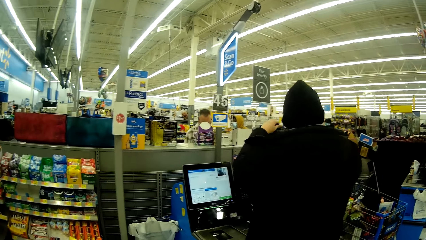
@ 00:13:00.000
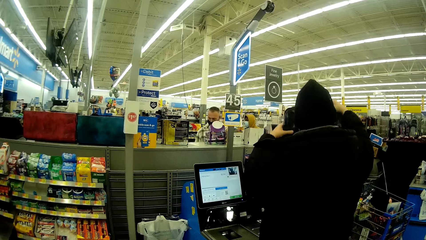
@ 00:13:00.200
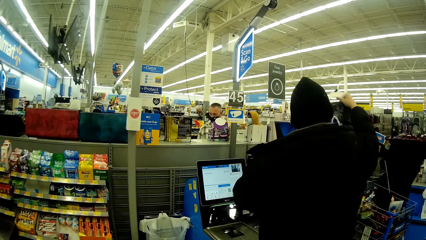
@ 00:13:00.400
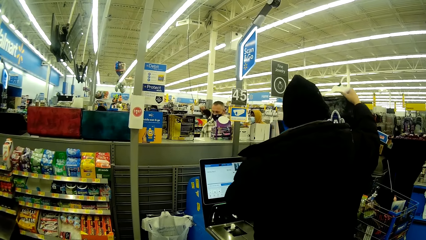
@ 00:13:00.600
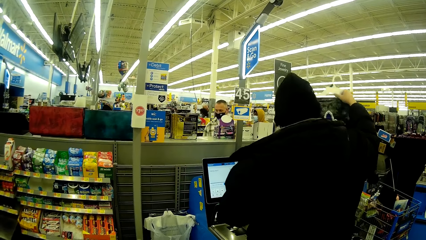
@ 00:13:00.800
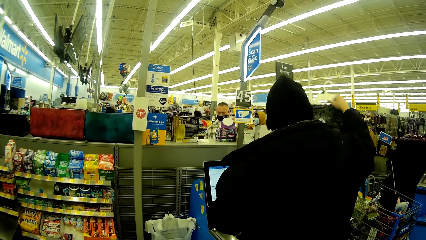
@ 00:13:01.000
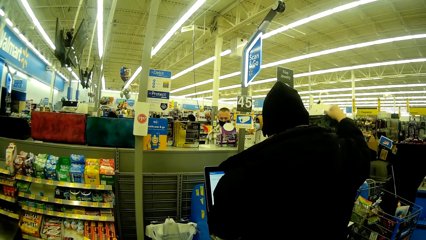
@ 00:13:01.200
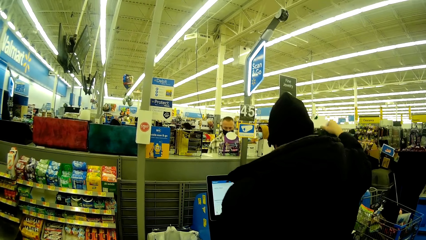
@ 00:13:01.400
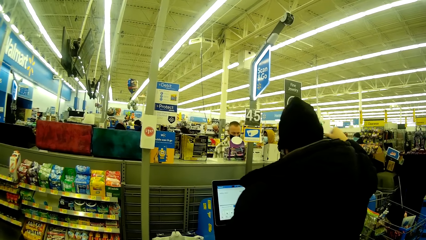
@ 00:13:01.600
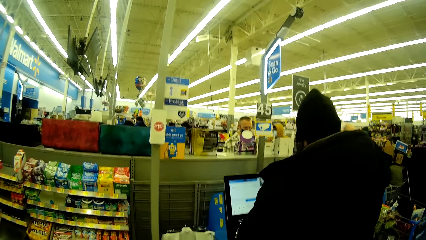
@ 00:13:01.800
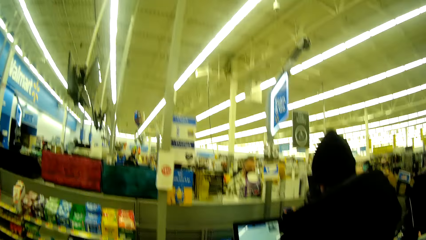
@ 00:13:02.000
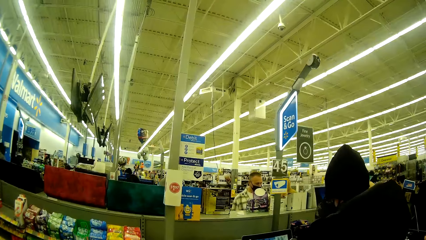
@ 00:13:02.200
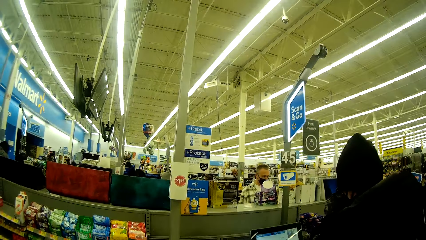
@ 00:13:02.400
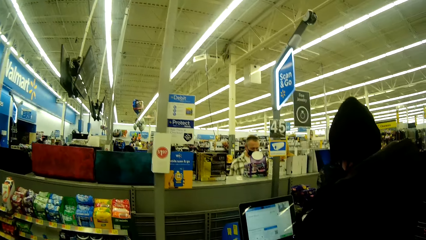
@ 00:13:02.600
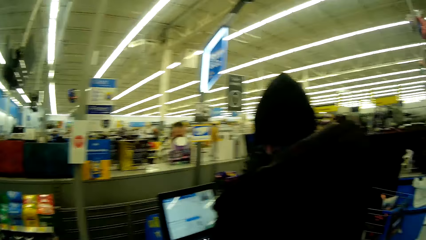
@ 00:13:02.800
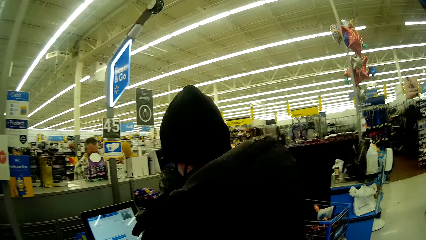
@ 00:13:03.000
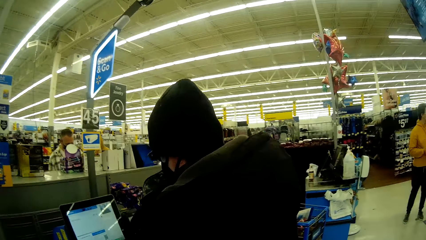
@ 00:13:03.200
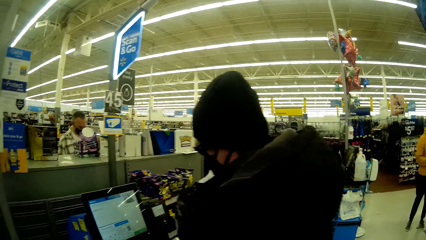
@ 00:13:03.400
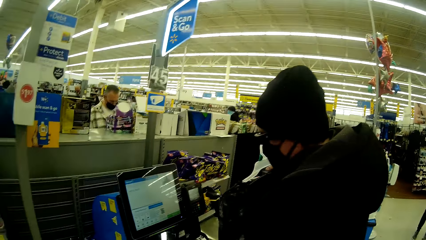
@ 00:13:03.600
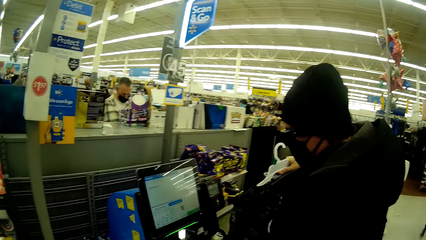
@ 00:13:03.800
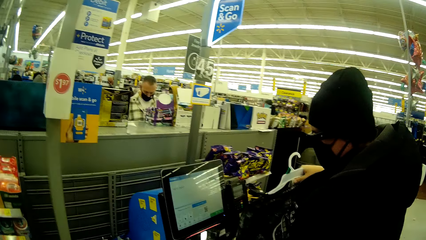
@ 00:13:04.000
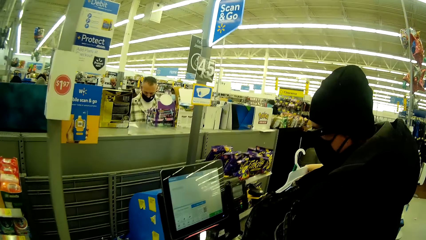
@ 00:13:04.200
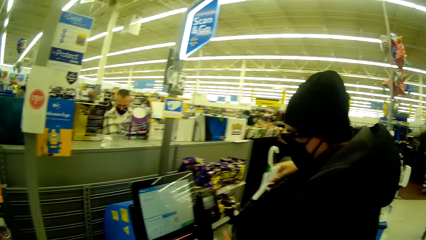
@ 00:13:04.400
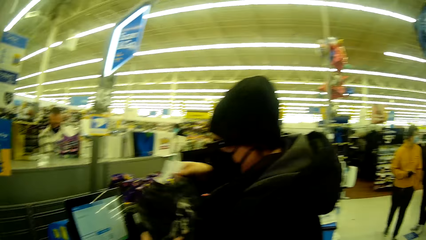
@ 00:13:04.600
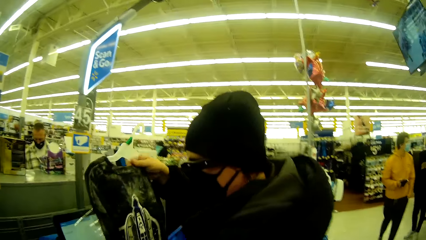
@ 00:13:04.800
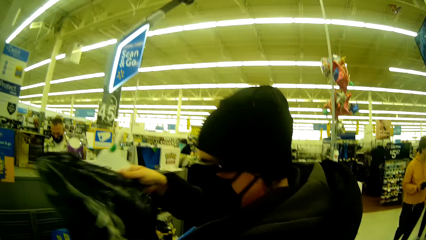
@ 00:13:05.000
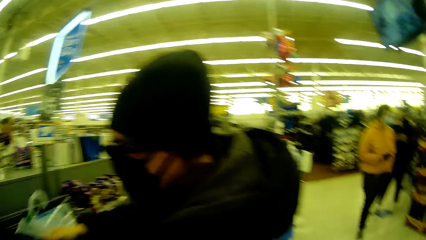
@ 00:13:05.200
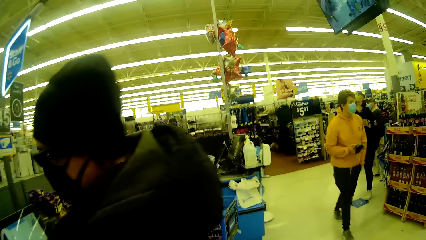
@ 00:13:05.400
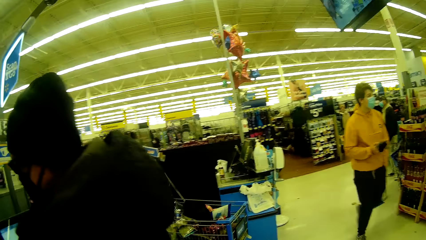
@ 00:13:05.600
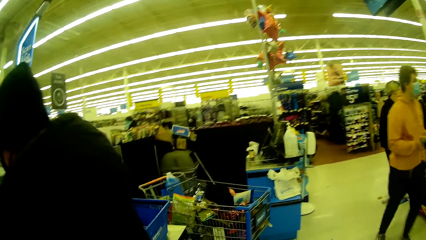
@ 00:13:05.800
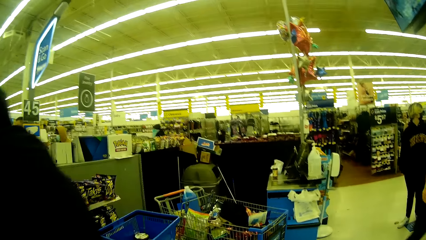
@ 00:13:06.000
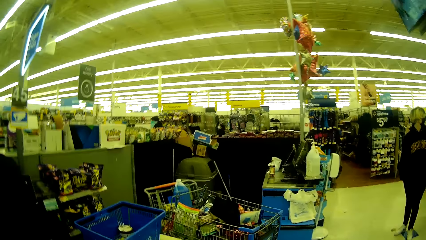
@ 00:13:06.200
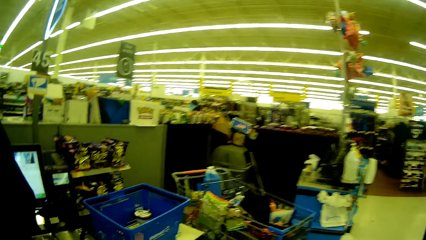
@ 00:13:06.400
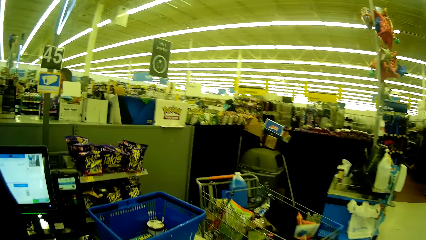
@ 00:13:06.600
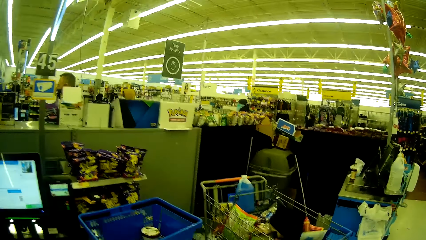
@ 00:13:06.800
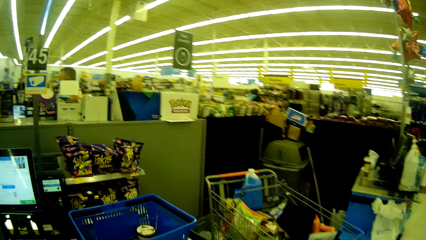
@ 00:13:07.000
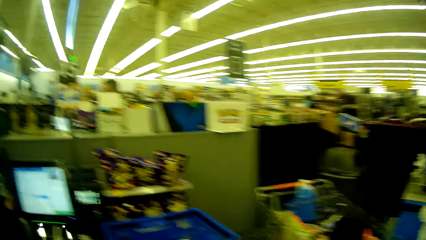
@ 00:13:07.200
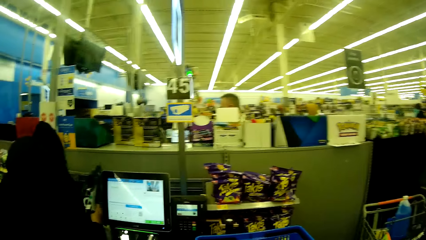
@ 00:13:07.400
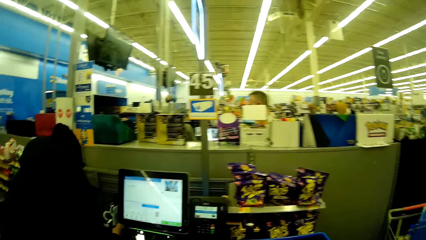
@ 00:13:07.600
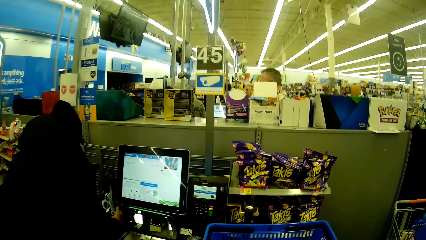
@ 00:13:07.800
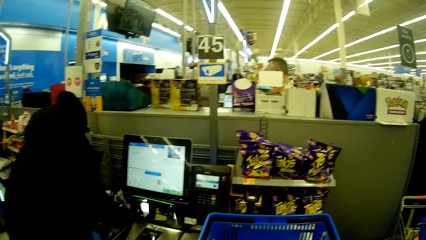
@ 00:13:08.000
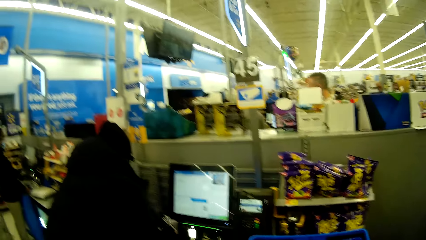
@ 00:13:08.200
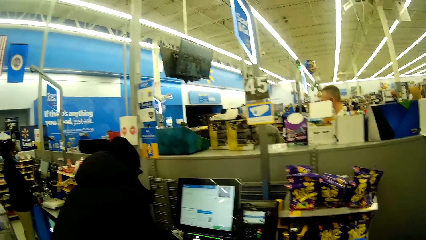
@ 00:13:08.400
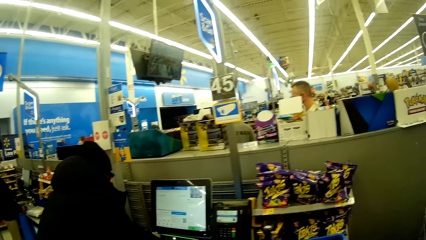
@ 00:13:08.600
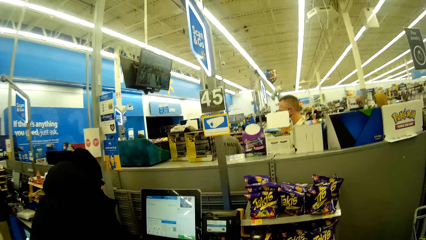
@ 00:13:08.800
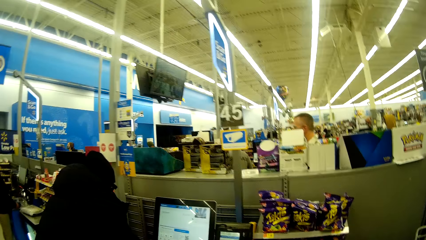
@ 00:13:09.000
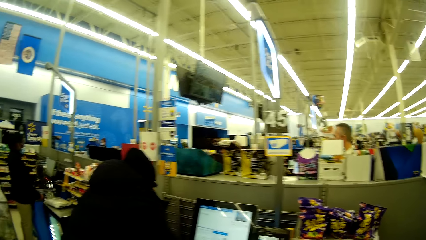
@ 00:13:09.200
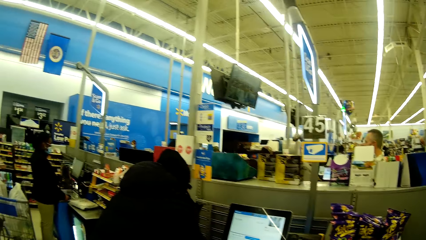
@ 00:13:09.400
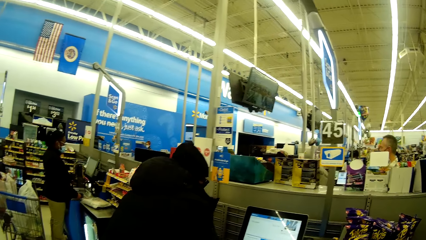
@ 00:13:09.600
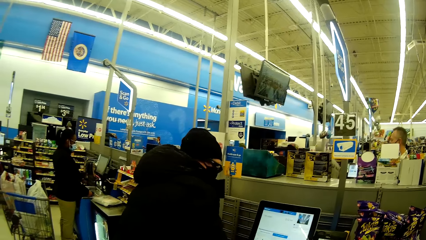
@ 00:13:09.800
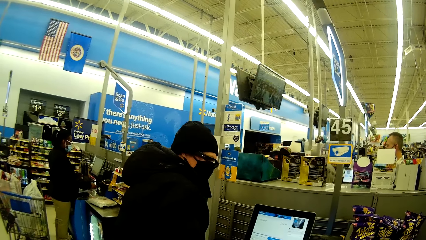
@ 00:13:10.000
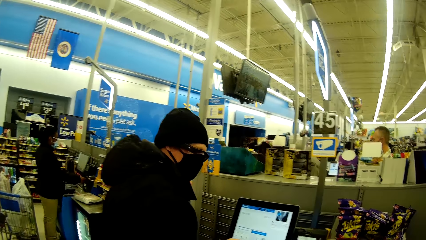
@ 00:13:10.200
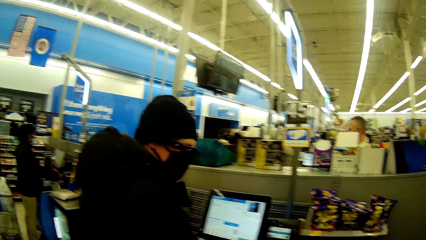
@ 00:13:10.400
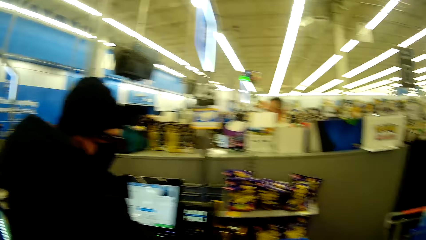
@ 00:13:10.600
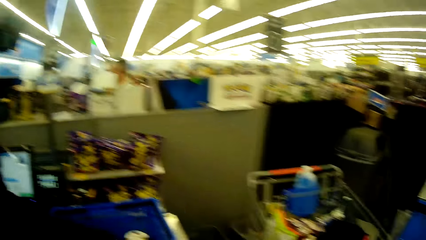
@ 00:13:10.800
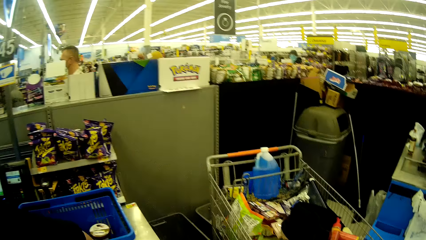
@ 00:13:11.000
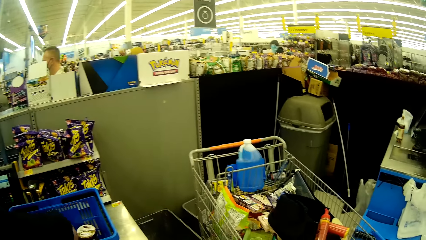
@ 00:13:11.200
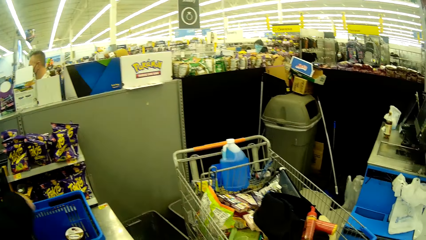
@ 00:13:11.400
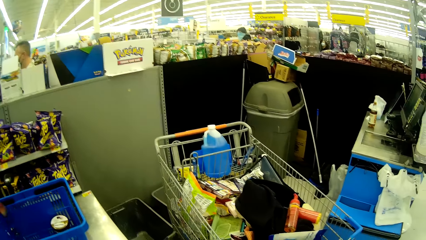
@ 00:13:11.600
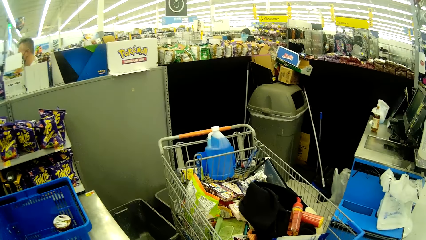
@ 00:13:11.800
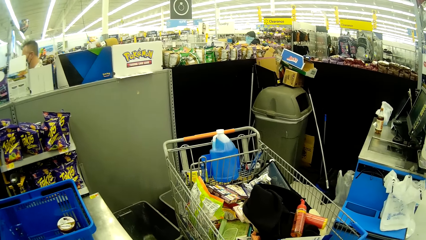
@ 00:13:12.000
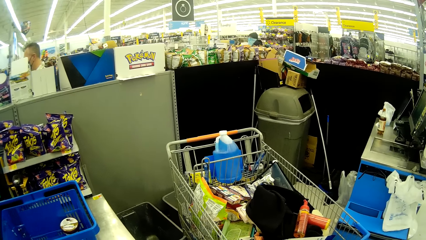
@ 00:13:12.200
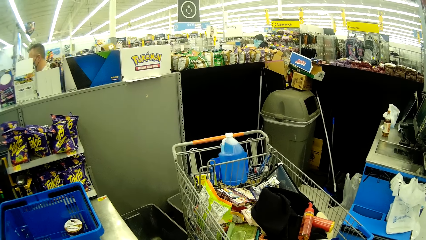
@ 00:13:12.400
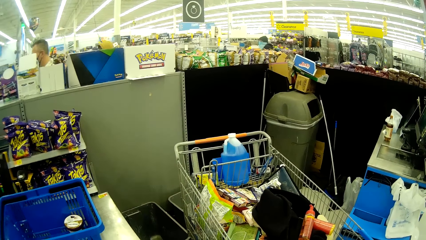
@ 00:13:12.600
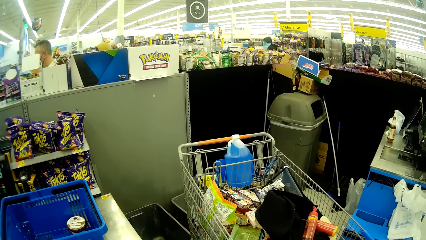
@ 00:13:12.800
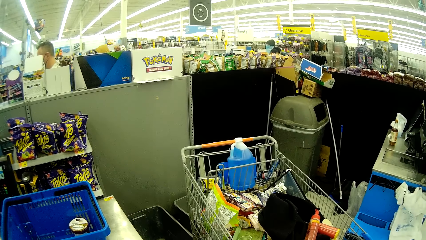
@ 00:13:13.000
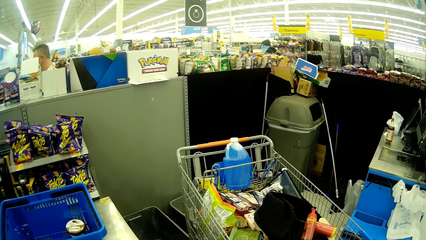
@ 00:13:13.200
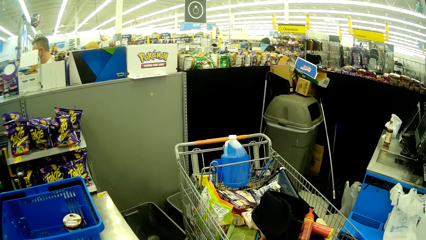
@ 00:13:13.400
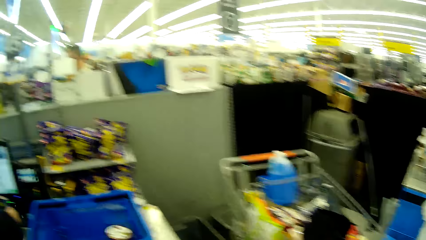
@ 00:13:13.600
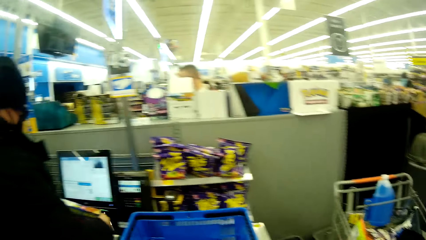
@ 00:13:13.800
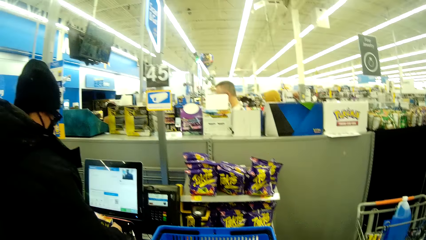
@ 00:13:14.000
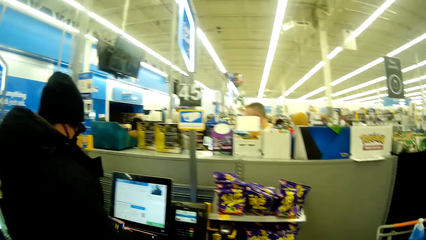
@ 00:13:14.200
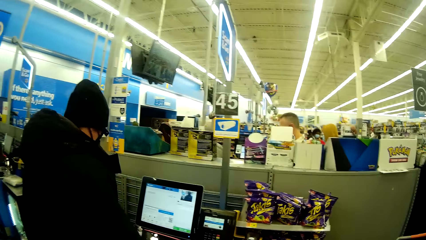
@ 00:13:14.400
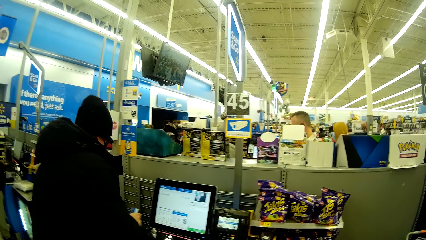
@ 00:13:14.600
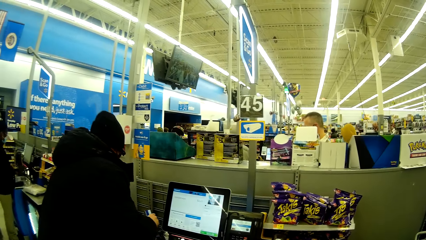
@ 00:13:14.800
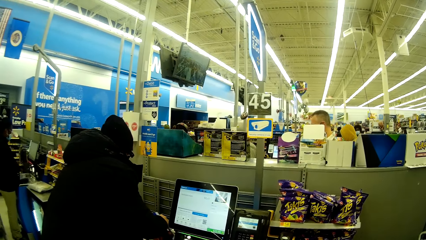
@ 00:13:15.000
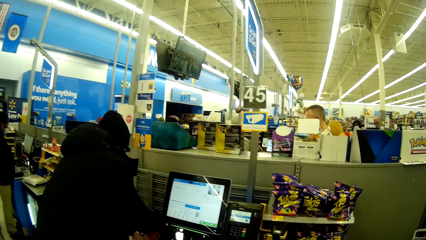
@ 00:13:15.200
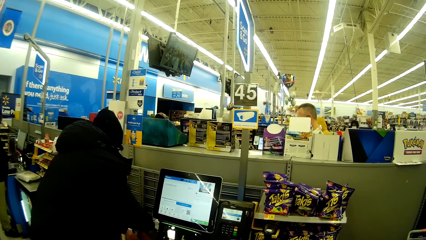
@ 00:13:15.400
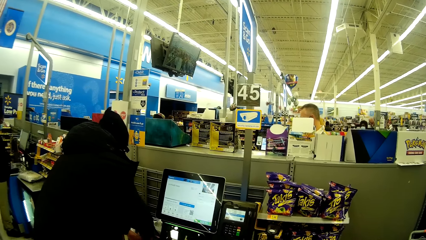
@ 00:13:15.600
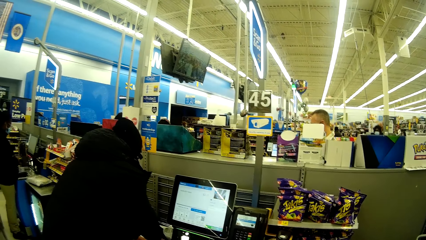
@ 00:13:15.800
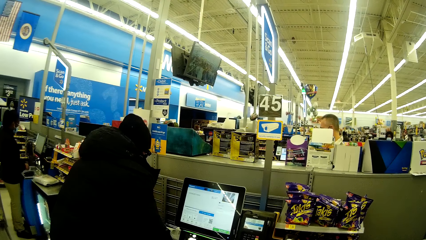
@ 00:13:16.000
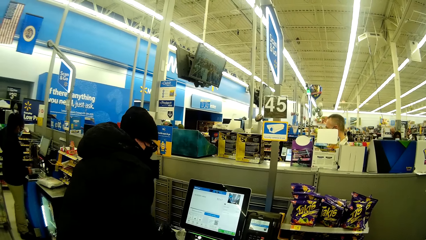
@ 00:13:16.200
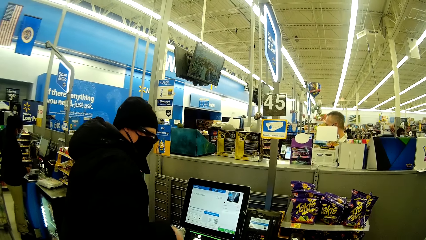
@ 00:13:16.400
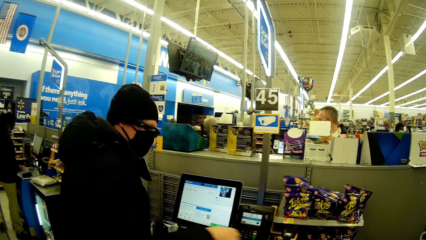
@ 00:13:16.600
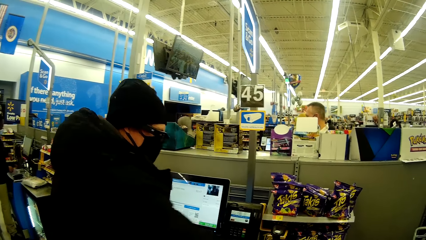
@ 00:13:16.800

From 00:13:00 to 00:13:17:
The woman straightens the shirt with both hands. A man converses with the camera wearer. The woman scans the shirt with the machine. She drops the shirt by her left hand side. She takes out a carton from the basket. She scans the carton with the machine and drops the carton into the bag.
